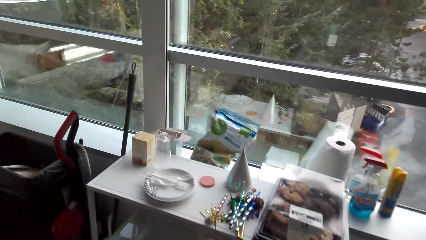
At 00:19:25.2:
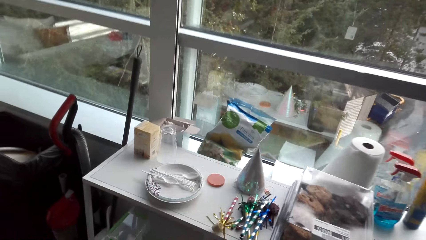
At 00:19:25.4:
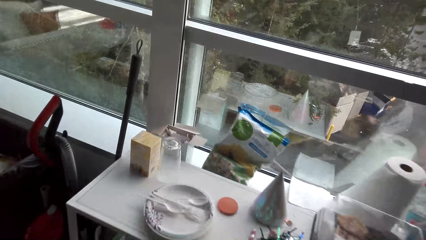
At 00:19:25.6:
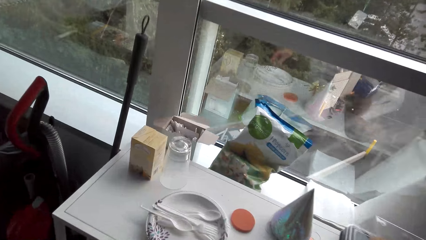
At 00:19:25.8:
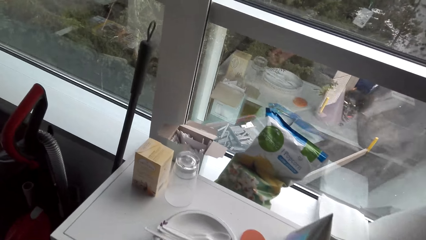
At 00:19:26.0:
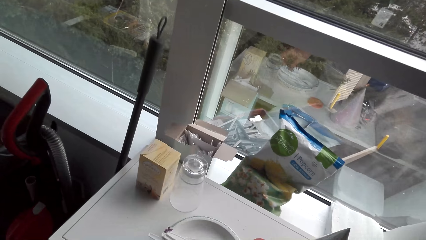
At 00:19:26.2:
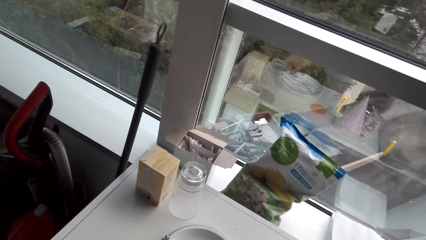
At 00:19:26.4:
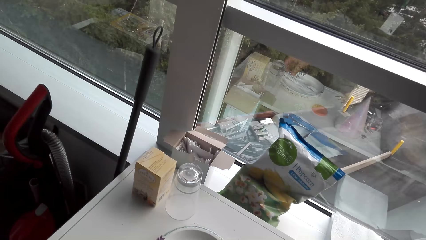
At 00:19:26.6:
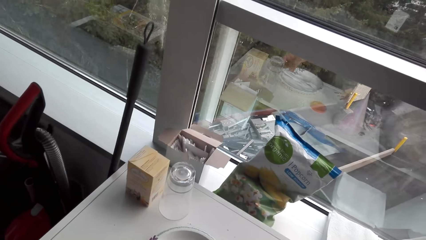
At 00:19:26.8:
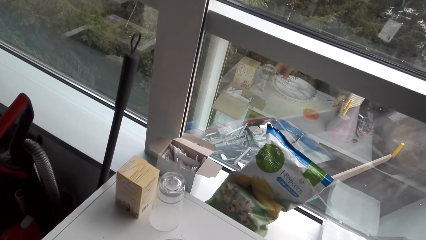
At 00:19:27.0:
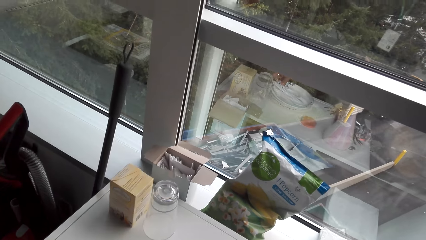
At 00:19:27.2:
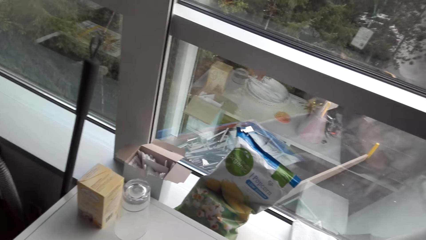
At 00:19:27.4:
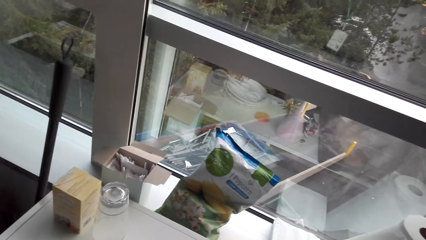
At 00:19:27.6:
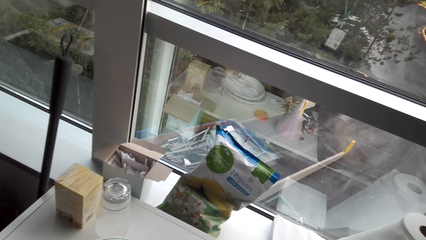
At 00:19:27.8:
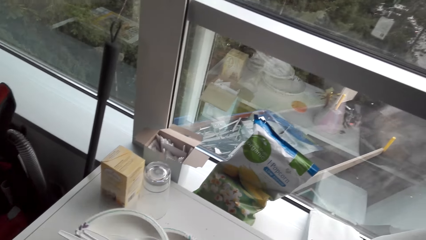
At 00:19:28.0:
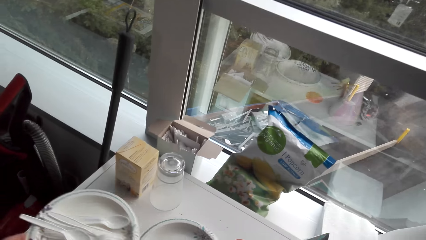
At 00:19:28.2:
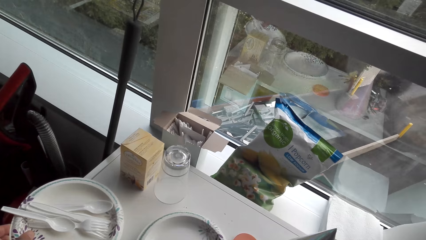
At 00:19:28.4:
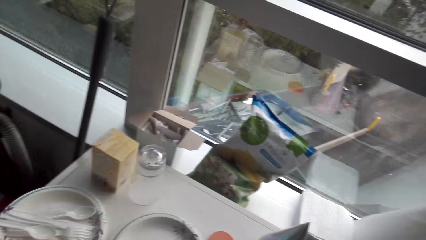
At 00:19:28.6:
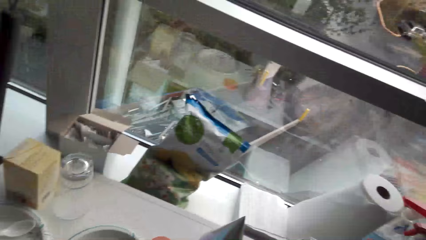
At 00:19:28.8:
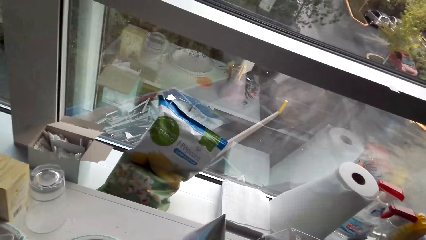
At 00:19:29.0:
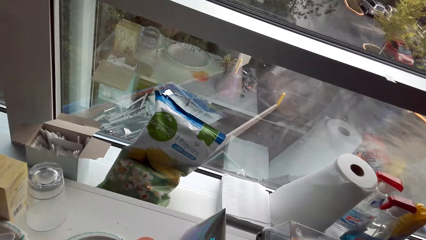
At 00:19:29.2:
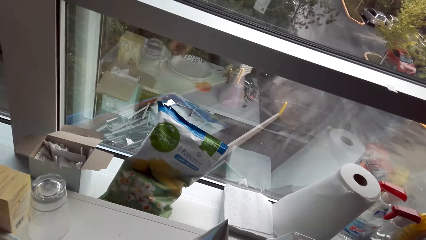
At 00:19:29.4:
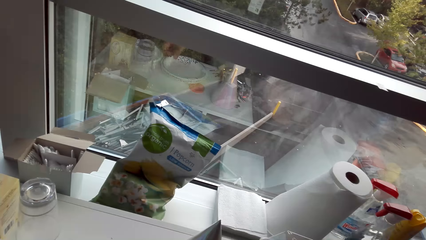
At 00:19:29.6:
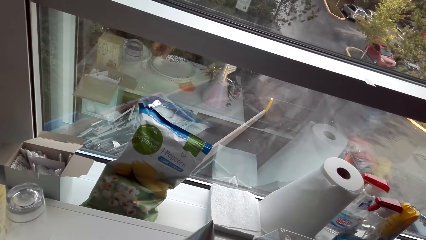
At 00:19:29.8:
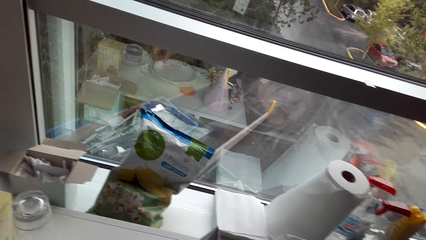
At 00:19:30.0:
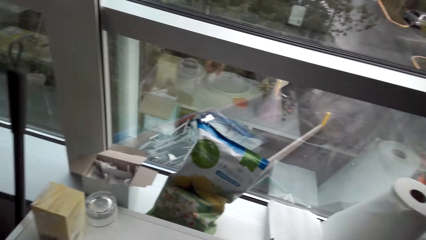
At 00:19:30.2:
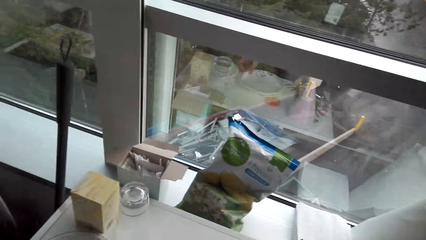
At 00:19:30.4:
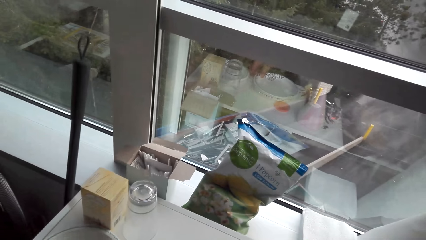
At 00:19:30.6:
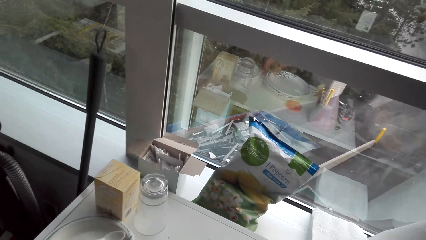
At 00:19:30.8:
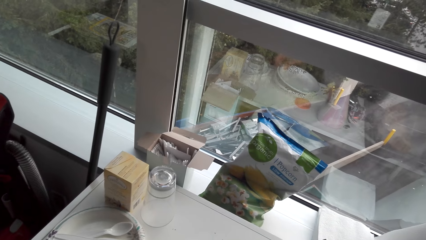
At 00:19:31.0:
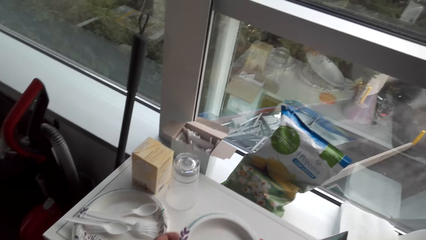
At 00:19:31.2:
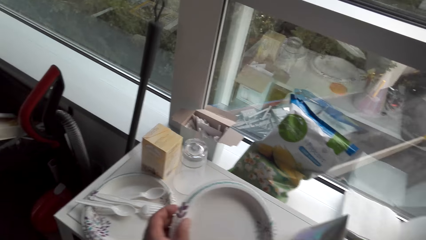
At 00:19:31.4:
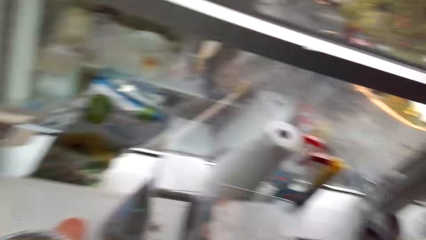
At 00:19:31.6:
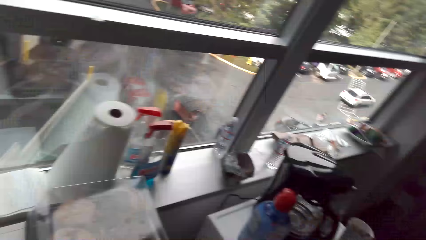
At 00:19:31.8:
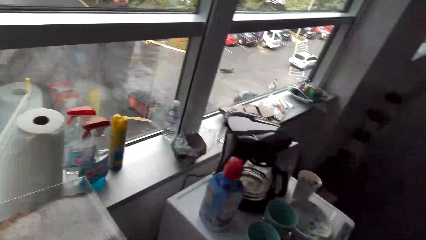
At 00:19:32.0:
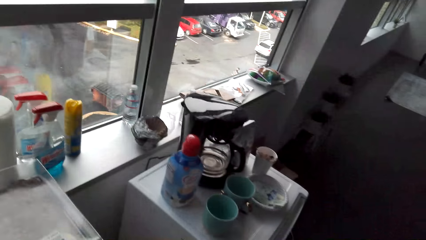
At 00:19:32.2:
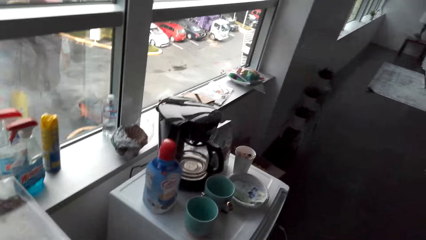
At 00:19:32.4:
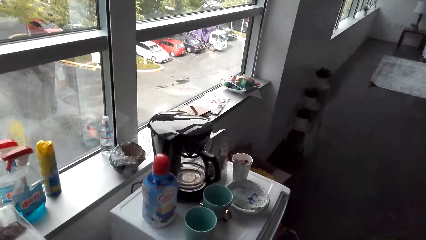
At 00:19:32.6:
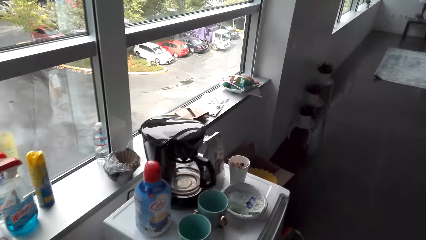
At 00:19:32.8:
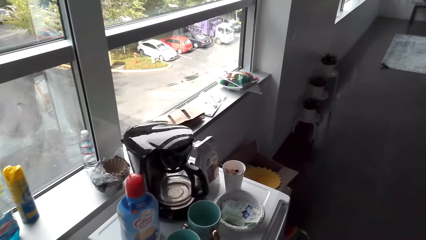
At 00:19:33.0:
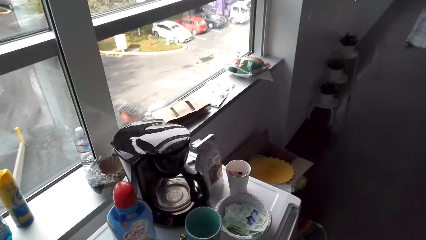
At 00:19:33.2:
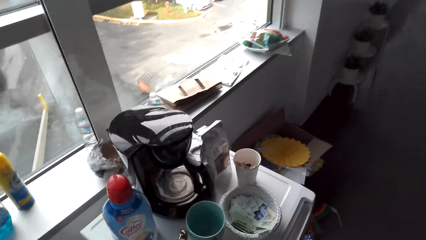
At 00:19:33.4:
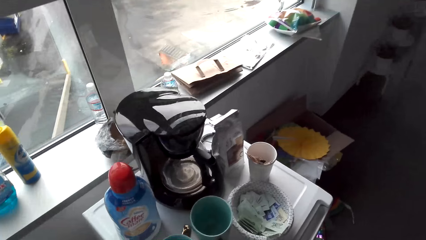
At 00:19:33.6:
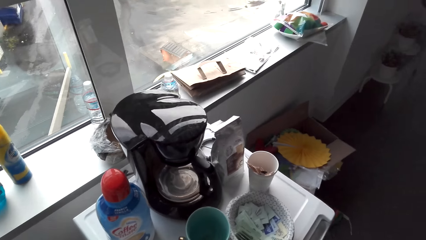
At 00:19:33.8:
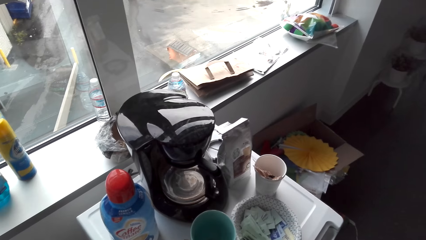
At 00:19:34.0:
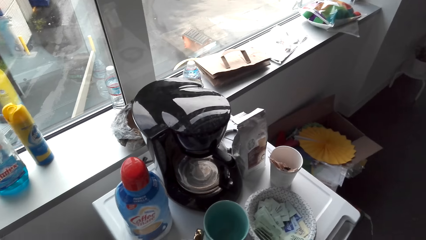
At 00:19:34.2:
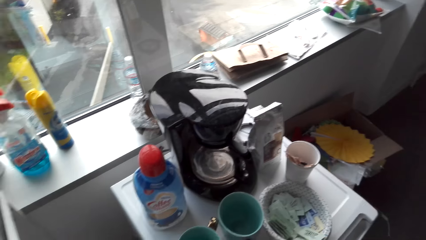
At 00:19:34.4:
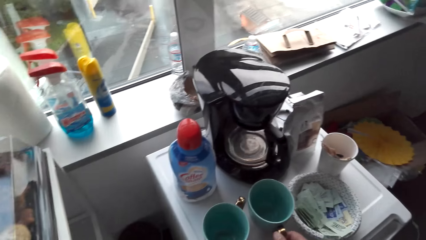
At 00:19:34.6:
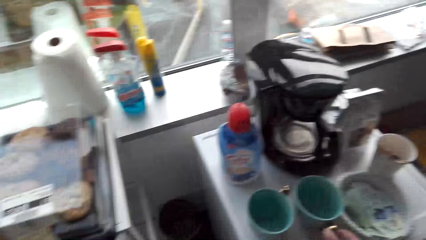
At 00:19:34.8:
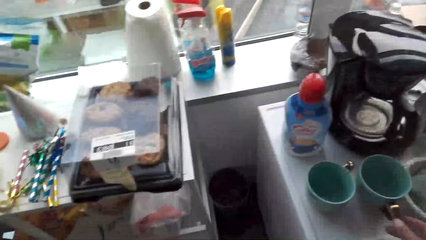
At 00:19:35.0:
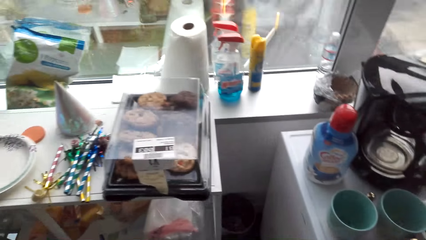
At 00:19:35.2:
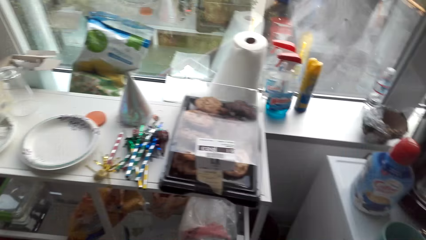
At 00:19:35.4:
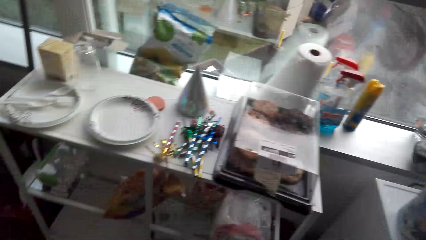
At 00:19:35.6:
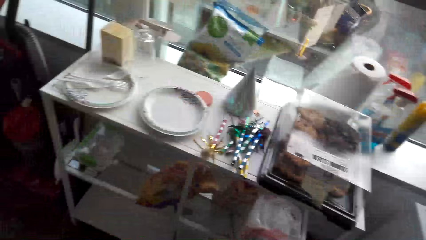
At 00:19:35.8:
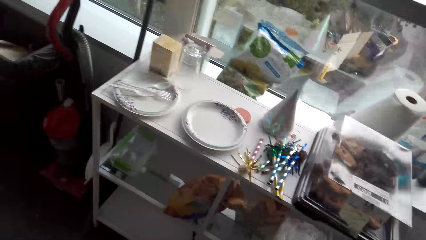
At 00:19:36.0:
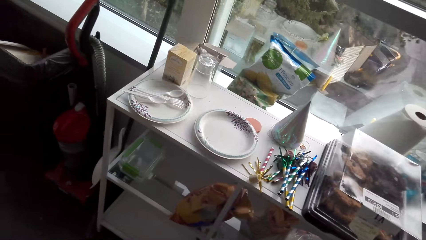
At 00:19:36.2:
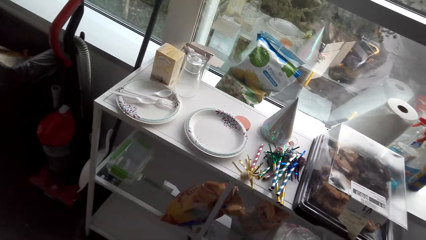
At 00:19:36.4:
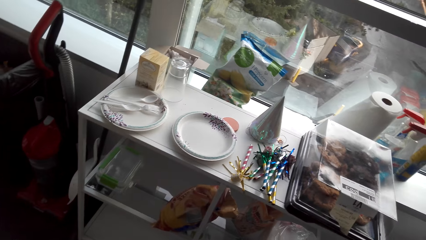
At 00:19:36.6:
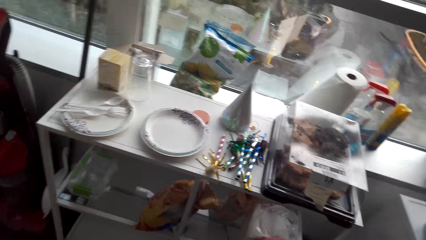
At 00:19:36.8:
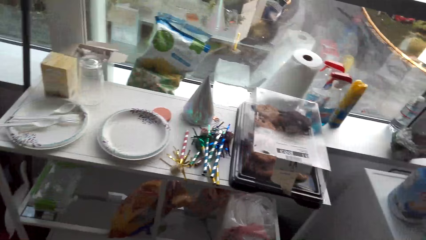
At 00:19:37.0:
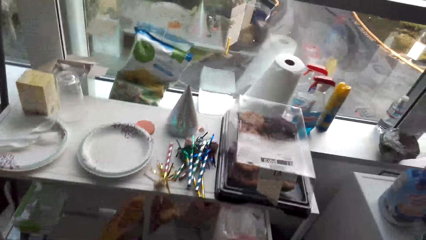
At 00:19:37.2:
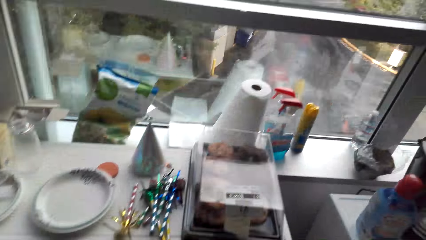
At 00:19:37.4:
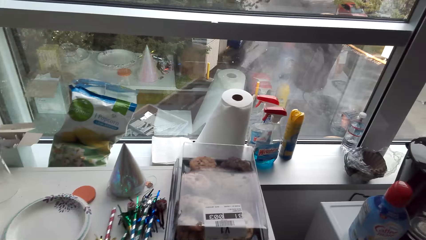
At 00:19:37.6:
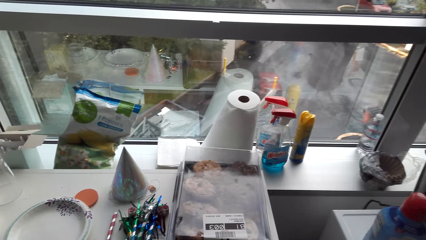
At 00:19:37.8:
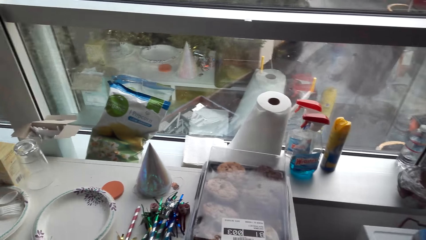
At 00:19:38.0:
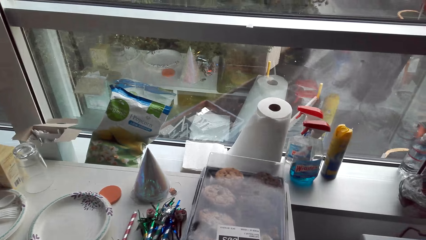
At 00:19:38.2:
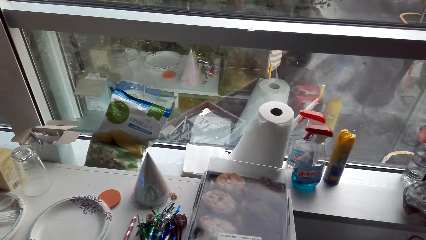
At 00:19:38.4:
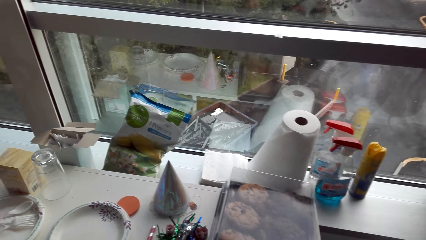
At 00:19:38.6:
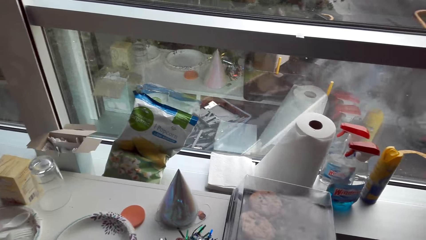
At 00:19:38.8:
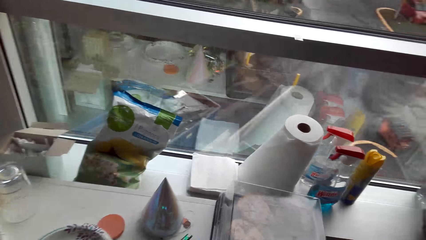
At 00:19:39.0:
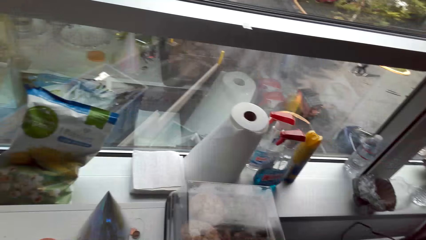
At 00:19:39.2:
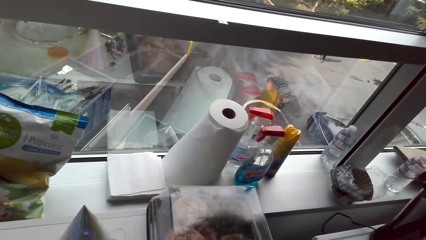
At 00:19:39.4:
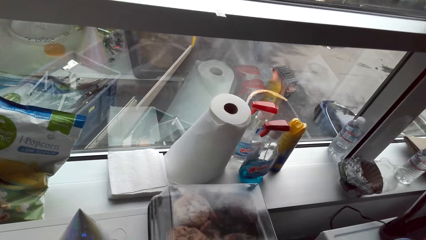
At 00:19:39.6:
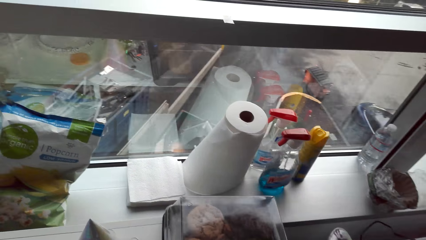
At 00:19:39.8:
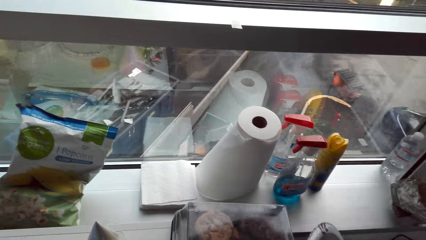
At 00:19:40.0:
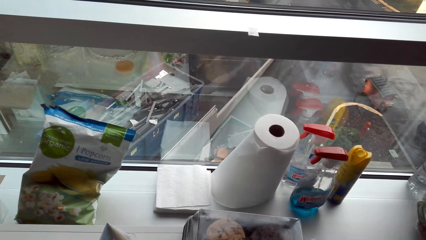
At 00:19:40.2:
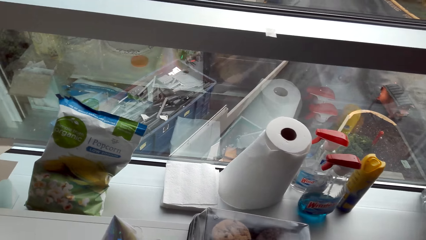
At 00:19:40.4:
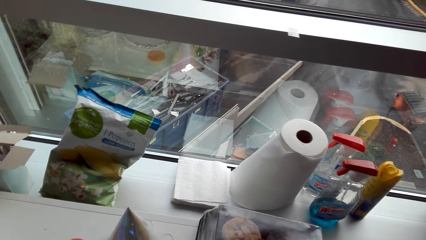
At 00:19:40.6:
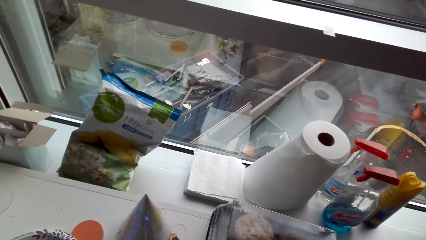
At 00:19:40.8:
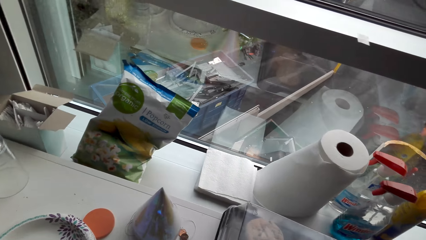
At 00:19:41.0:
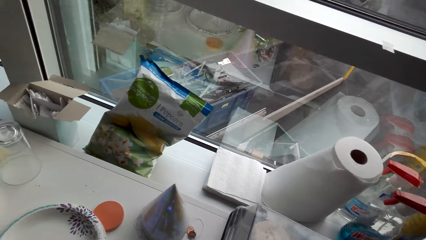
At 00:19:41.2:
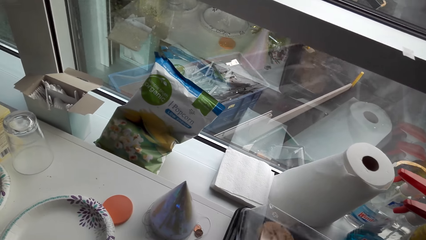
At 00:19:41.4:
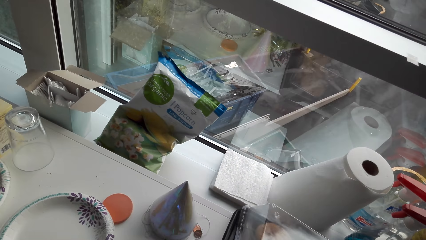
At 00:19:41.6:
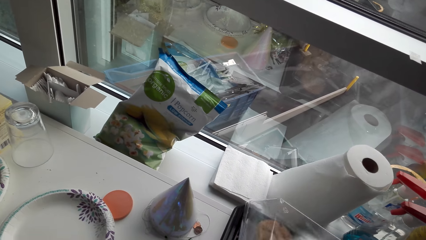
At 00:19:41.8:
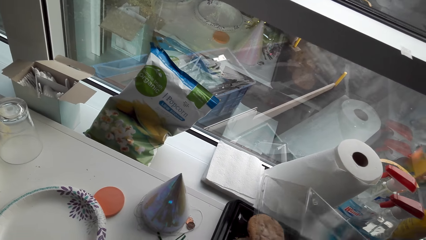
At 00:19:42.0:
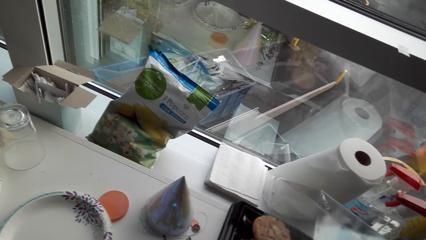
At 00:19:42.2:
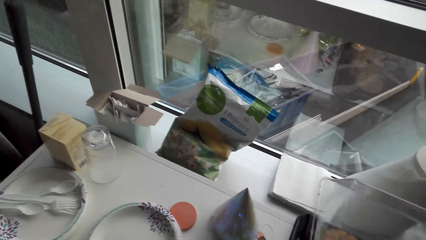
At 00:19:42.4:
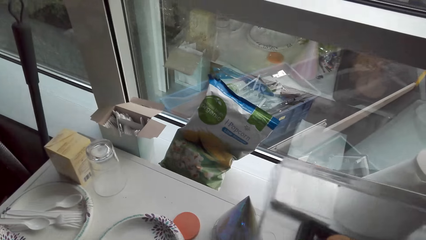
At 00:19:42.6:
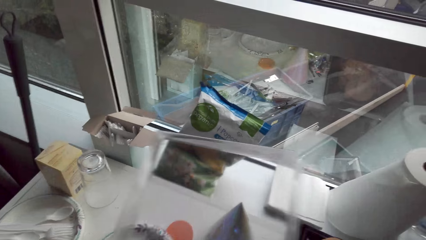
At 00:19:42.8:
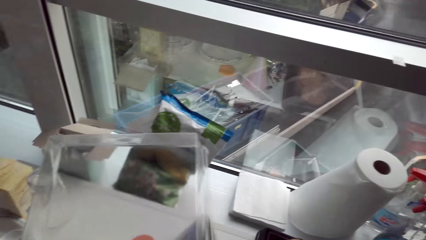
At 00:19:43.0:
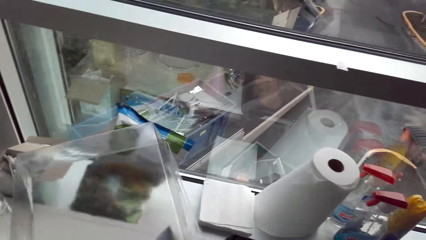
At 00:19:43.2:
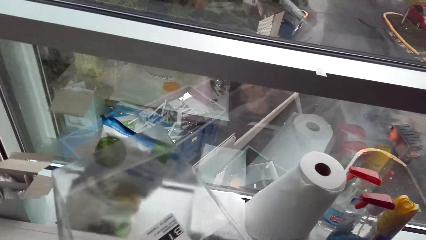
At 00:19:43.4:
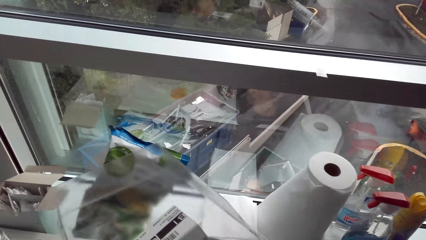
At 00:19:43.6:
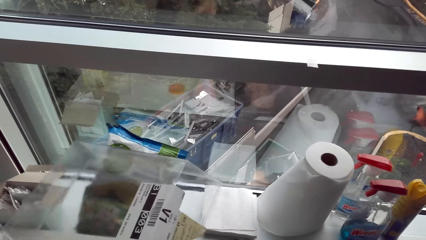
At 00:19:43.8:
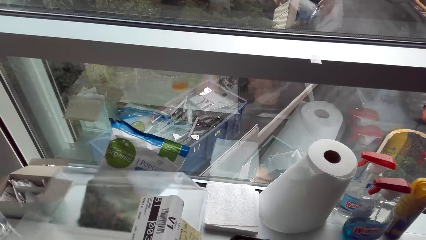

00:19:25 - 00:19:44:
The camera wearer picks up a plate with spoons and forks. They put the plate on the cabinet. They pick up the plate. They touch a cup. They look around. They open a cookie container.
